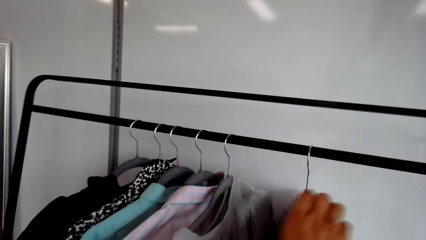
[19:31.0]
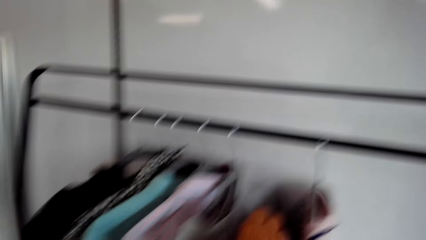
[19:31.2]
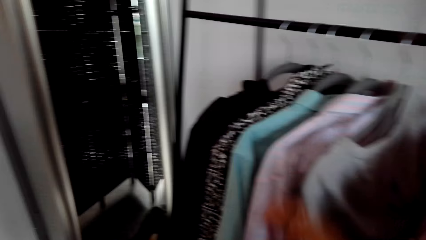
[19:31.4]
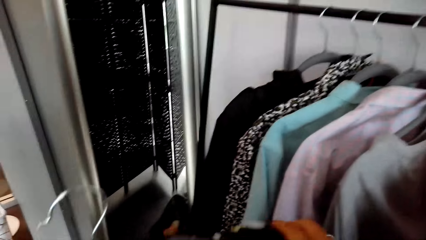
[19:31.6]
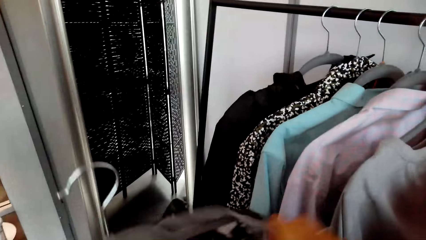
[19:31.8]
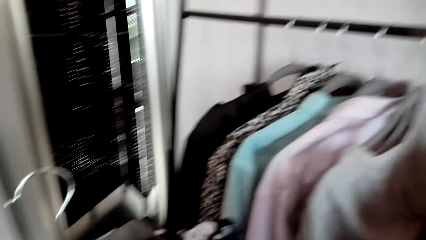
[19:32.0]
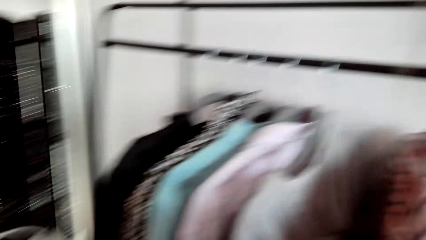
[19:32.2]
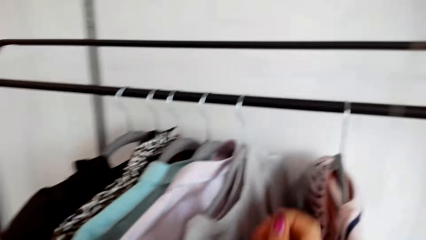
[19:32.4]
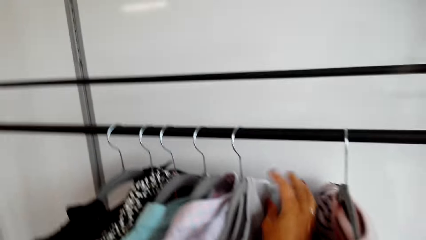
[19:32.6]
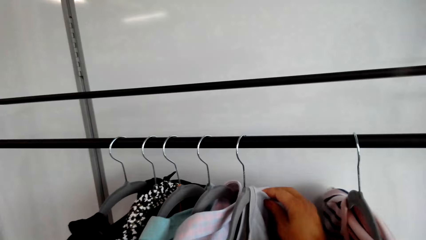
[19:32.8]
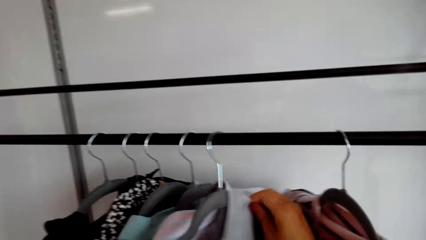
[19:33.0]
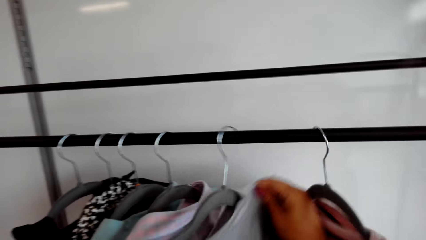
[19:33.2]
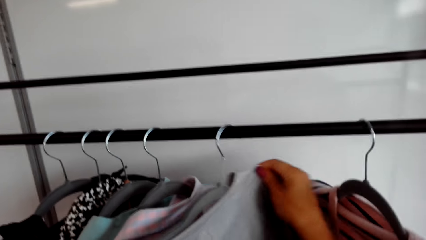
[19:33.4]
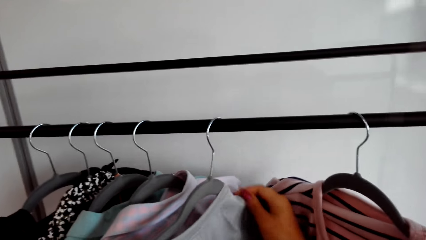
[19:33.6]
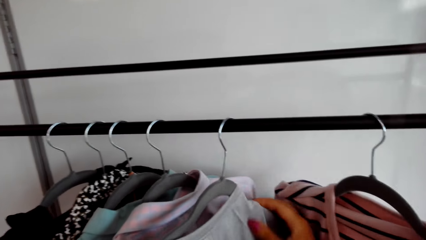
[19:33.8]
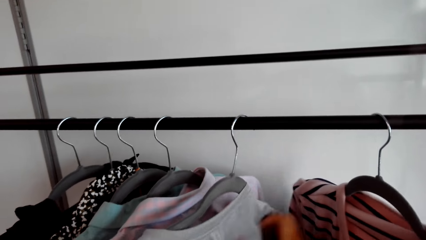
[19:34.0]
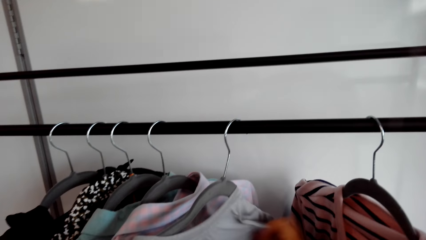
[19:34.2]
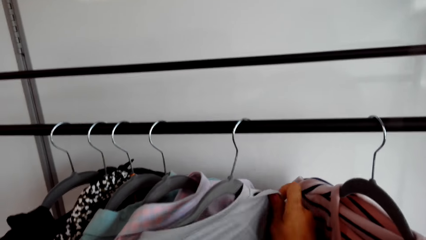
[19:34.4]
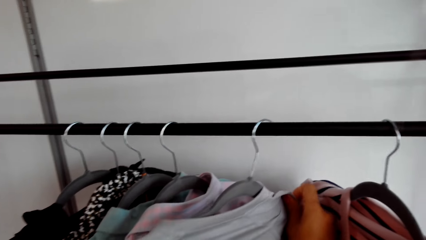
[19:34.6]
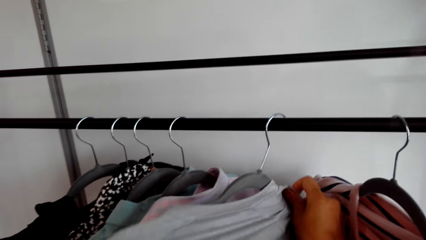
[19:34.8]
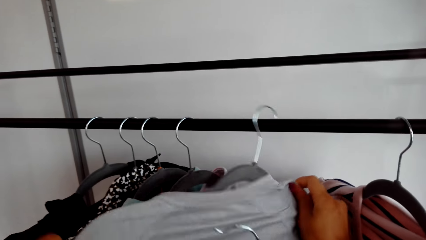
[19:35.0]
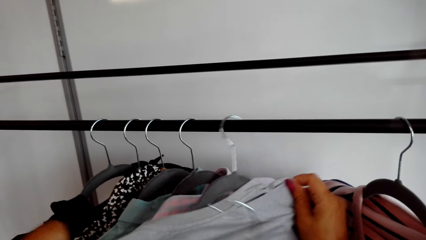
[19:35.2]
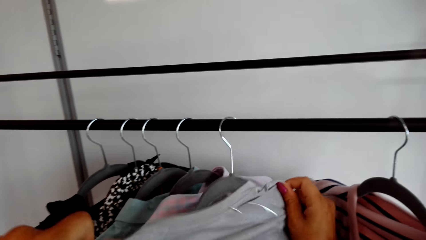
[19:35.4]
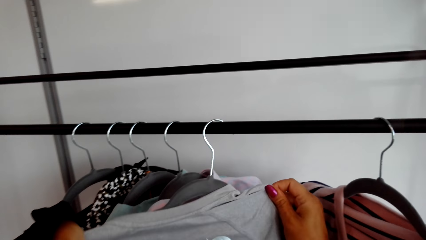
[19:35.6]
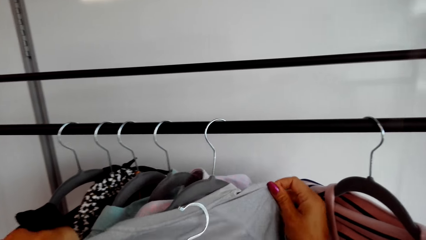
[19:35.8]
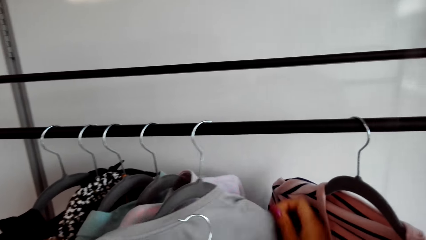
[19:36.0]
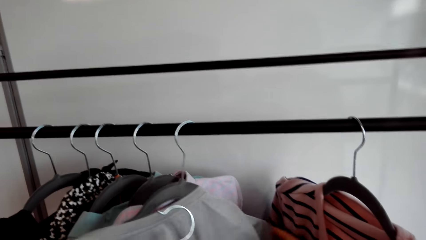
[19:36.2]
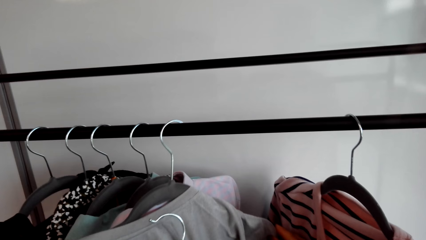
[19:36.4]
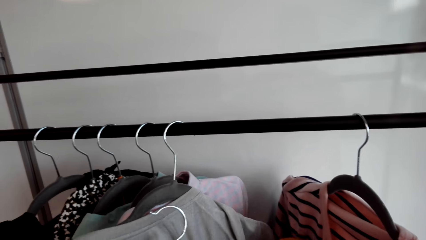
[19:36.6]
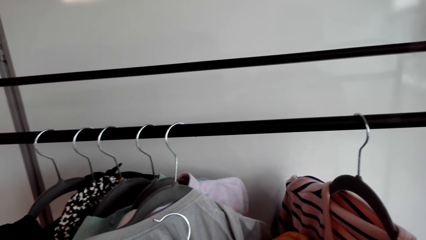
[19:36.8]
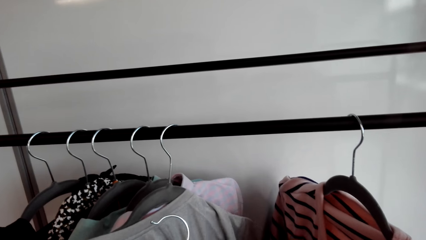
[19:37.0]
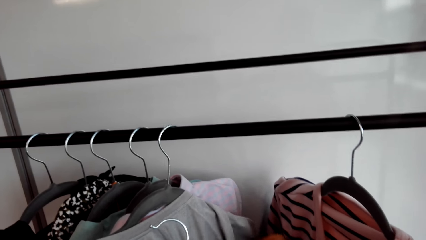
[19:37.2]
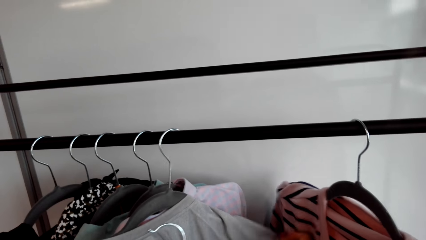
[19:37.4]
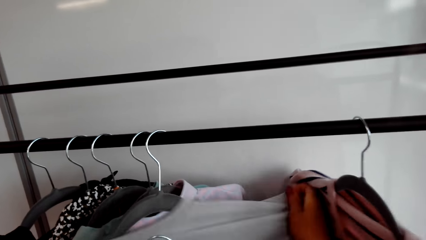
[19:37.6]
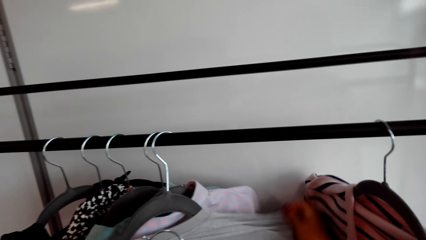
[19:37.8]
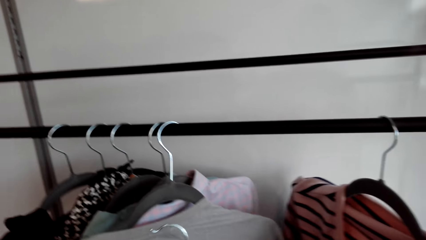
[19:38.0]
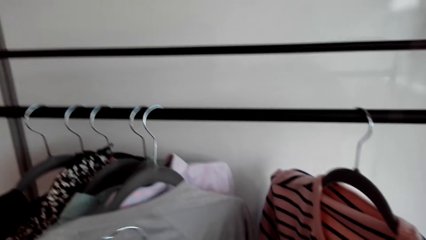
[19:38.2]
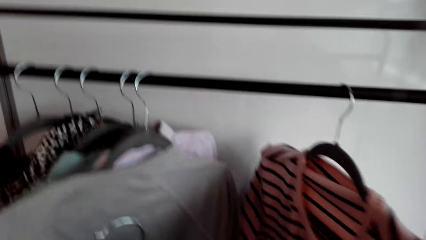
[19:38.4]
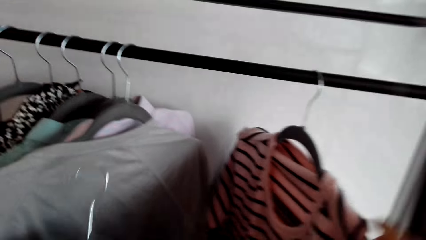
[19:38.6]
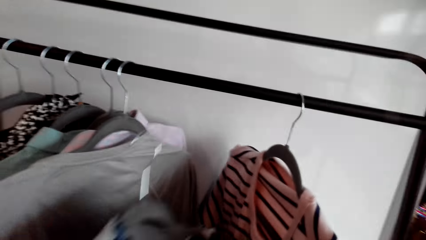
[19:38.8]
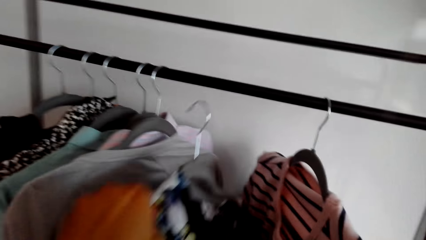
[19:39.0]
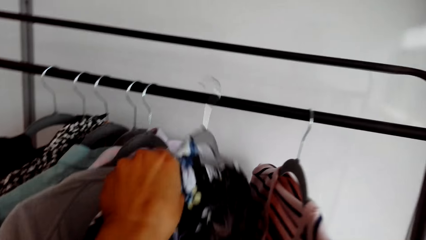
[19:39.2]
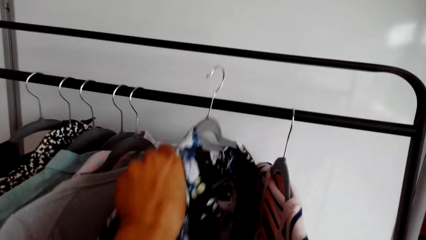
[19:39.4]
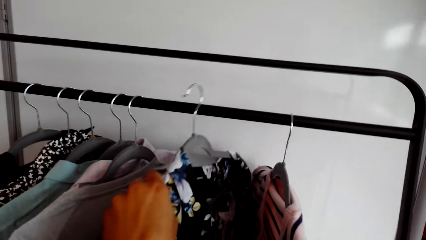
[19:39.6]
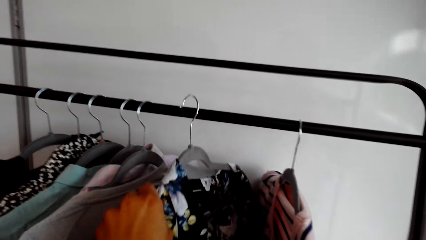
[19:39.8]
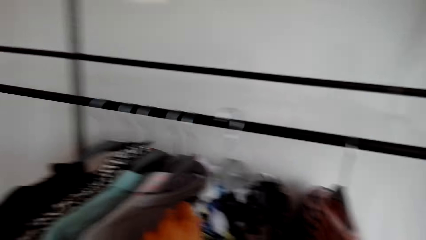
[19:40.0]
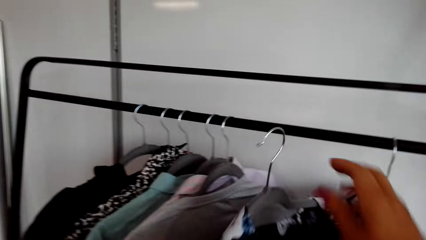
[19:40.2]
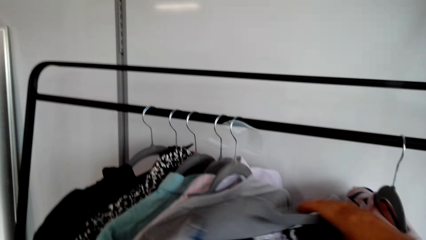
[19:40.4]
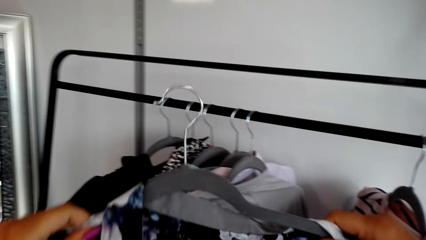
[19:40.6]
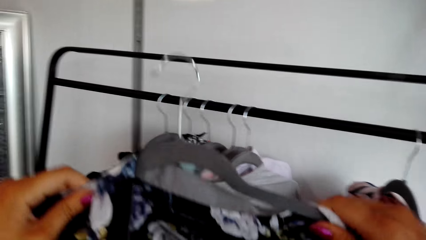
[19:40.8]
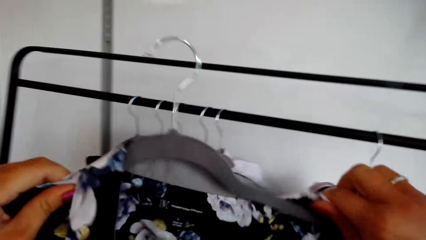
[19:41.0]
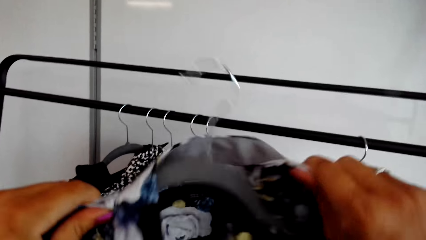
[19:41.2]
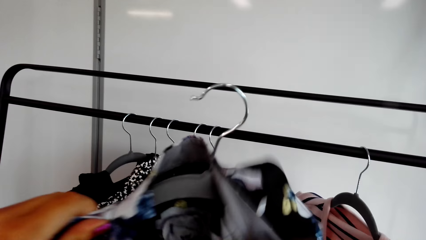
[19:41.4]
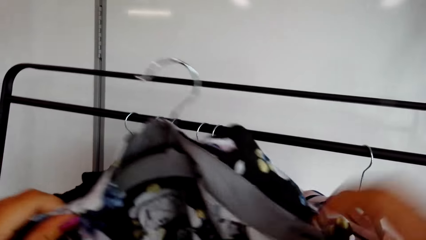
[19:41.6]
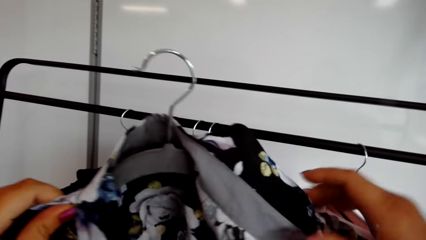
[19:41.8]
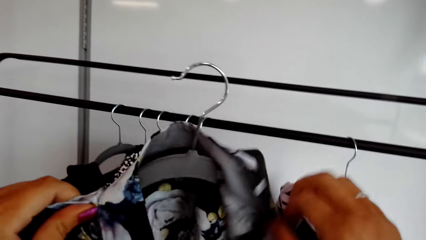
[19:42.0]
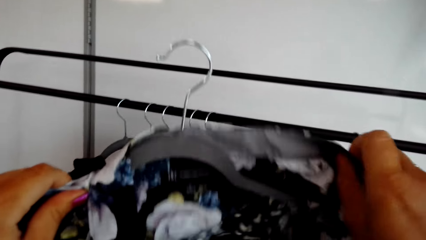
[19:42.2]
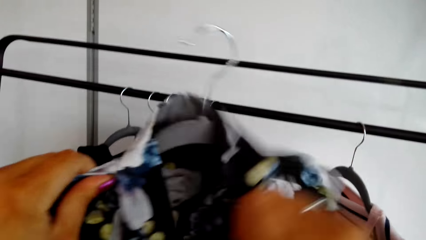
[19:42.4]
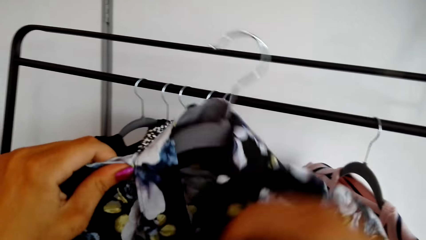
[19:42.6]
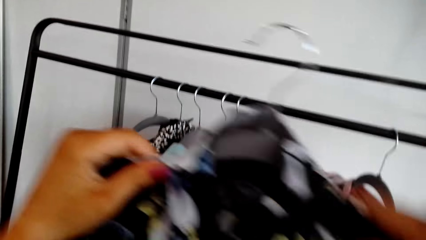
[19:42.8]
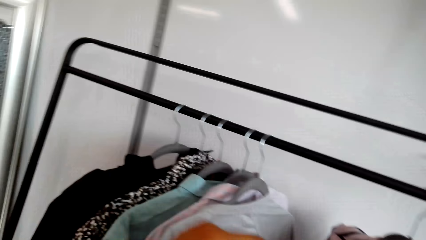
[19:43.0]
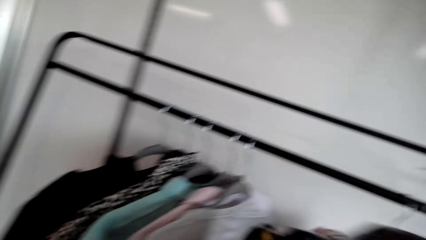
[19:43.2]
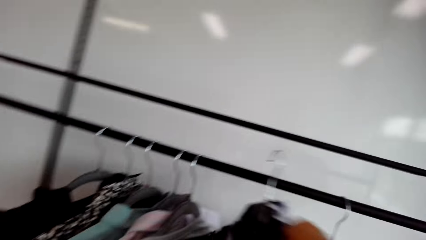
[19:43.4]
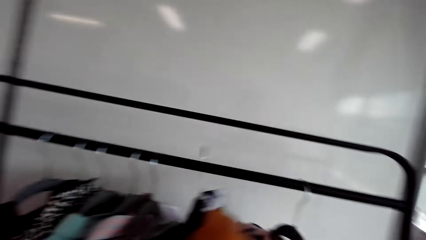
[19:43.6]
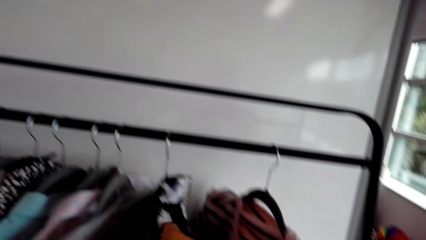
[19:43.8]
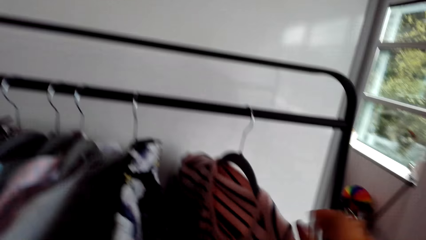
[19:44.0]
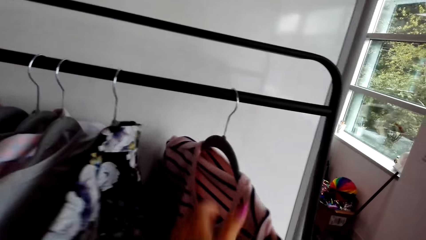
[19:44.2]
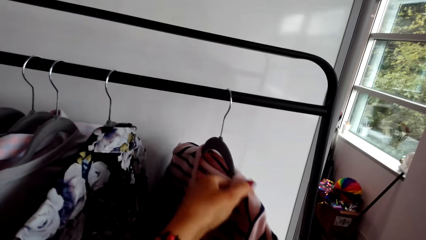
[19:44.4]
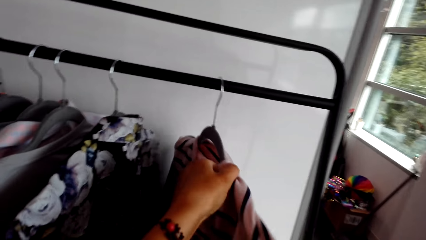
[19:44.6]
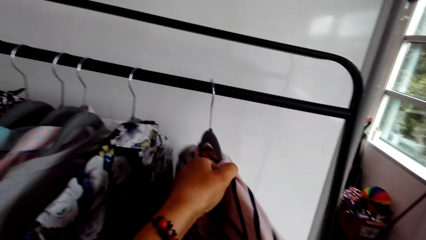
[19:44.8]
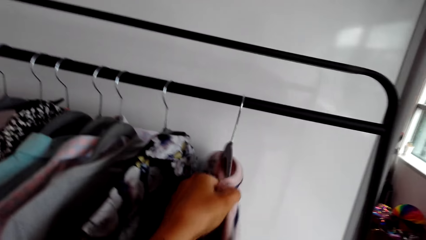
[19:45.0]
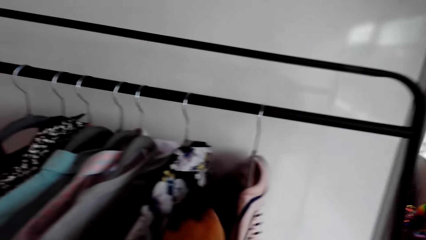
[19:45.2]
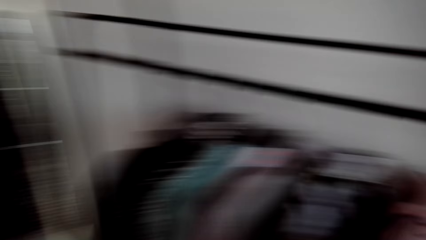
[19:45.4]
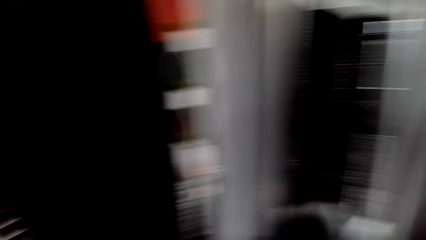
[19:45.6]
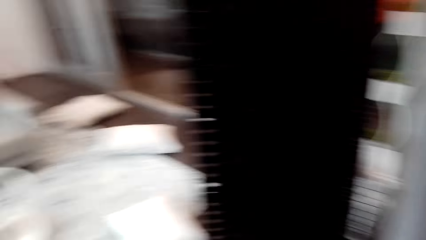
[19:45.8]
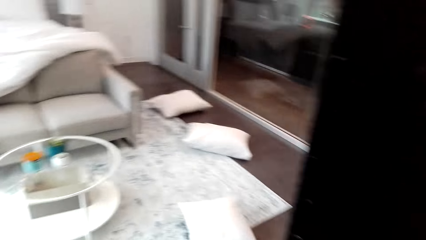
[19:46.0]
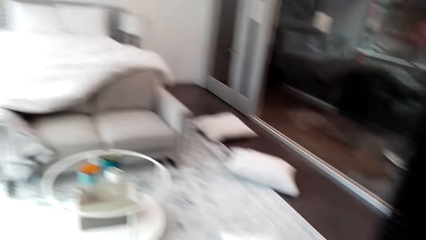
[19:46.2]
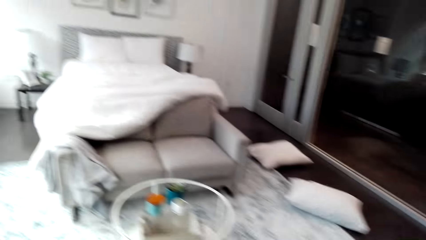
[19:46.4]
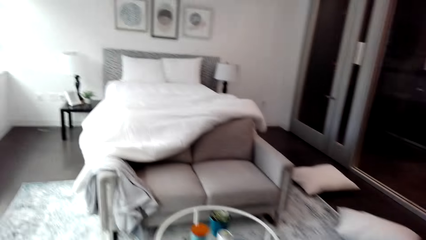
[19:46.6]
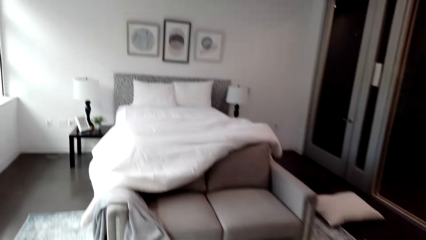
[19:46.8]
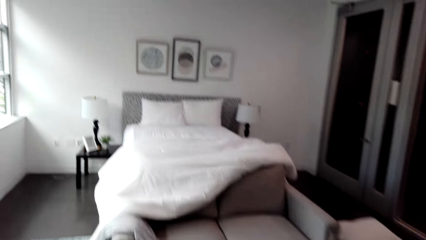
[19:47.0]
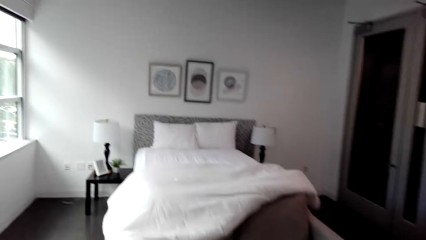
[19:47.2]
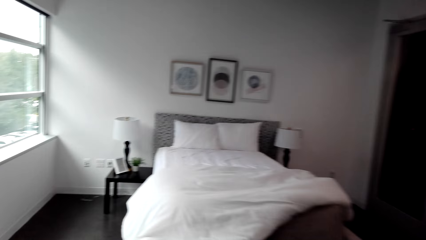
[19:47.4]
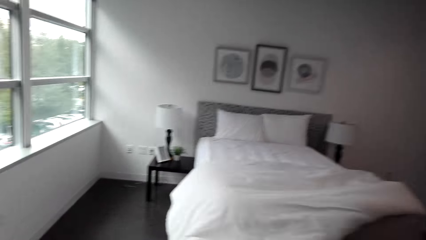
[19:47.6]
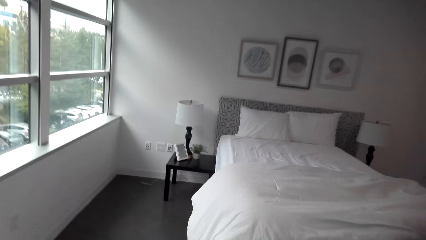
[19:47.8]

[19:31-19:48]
The camera wearer places the hanger on the rack stock. They adjust the clothes on the hanger. They move the cloth on the rack stock. They place the hanger on the rack stock. They adjust the clothes on the hanger. They arrange the clothes on the clothes rack. They look around the bedroom. They walk in the room.
